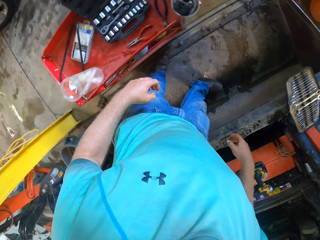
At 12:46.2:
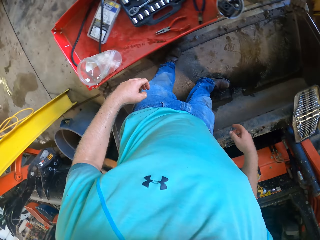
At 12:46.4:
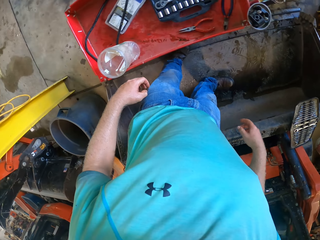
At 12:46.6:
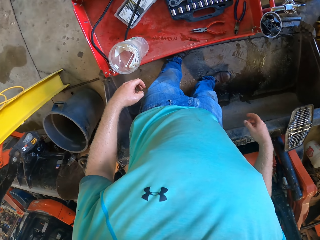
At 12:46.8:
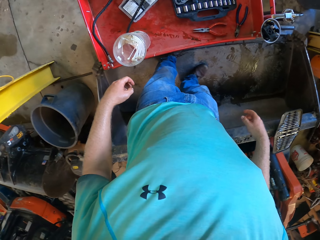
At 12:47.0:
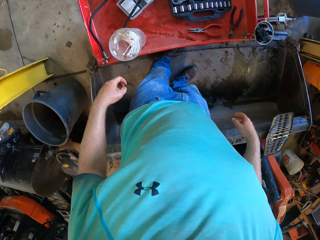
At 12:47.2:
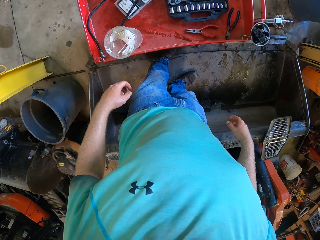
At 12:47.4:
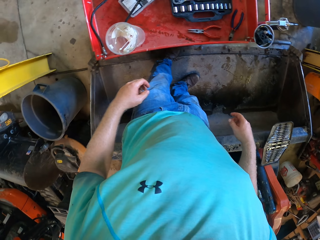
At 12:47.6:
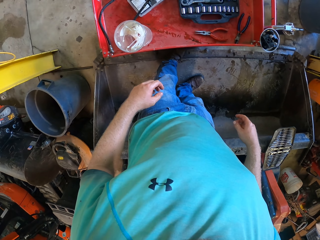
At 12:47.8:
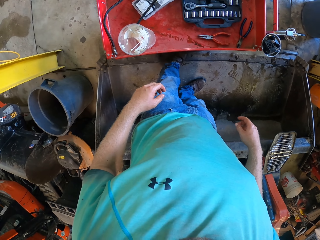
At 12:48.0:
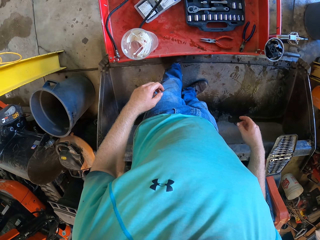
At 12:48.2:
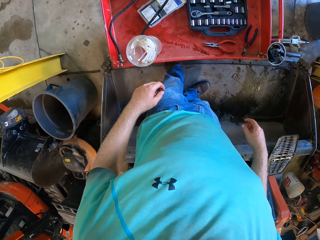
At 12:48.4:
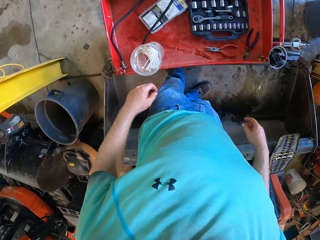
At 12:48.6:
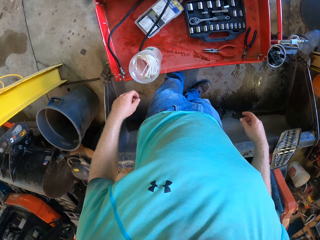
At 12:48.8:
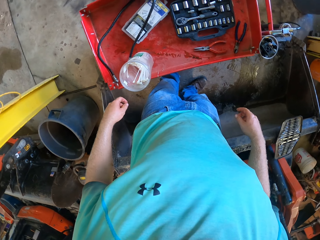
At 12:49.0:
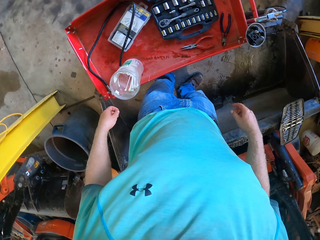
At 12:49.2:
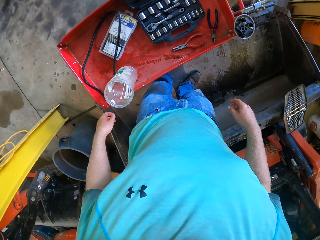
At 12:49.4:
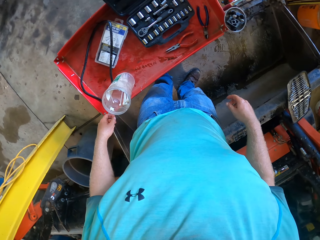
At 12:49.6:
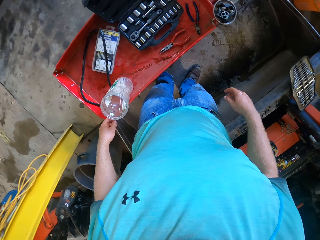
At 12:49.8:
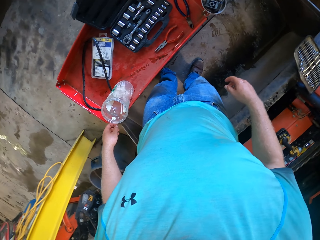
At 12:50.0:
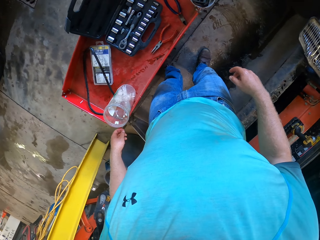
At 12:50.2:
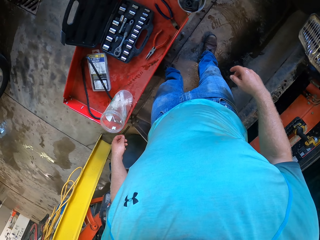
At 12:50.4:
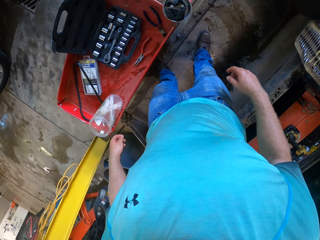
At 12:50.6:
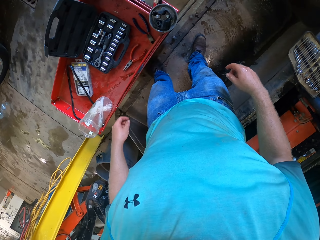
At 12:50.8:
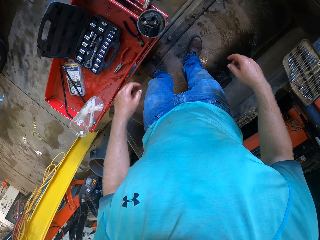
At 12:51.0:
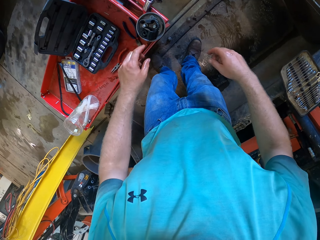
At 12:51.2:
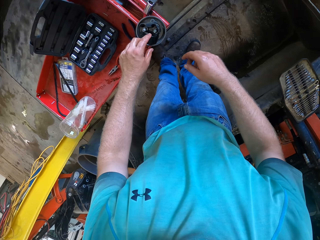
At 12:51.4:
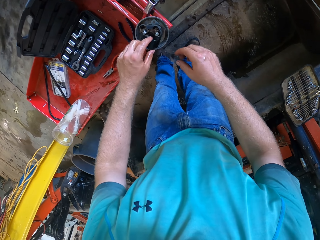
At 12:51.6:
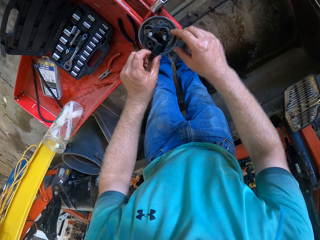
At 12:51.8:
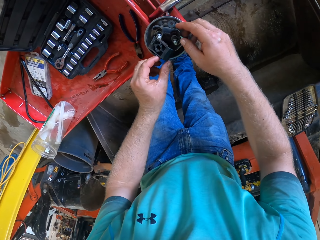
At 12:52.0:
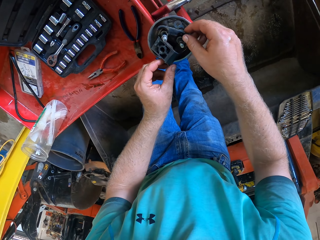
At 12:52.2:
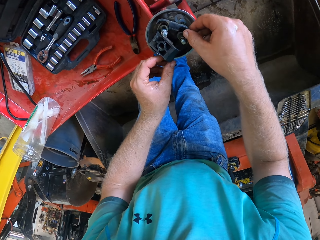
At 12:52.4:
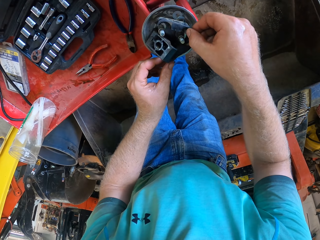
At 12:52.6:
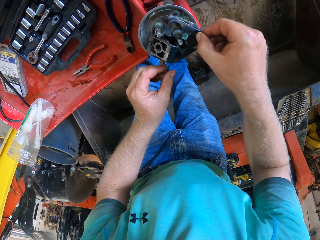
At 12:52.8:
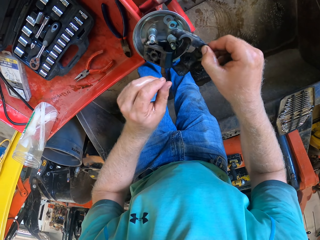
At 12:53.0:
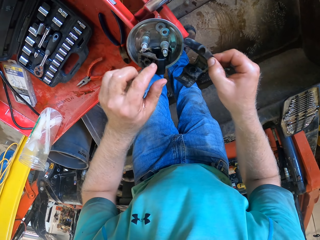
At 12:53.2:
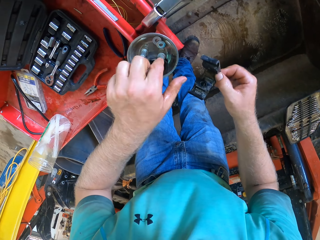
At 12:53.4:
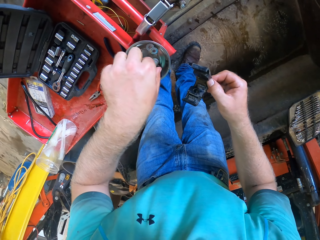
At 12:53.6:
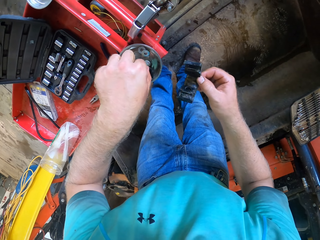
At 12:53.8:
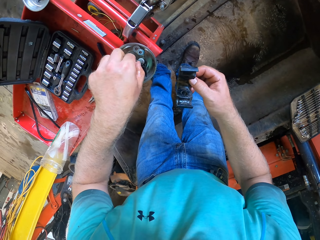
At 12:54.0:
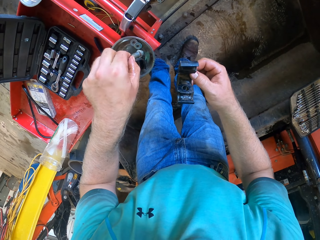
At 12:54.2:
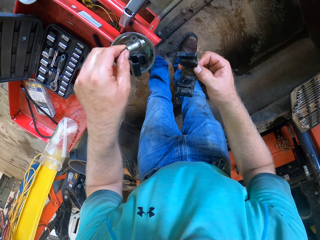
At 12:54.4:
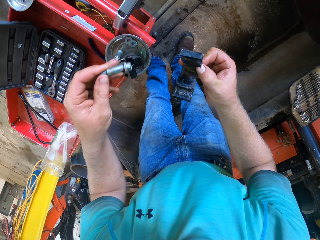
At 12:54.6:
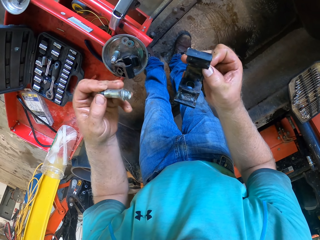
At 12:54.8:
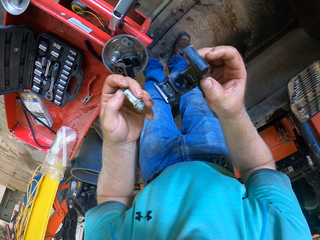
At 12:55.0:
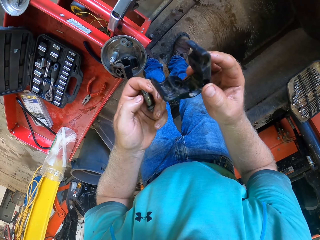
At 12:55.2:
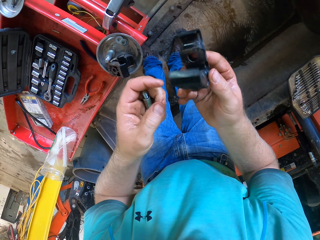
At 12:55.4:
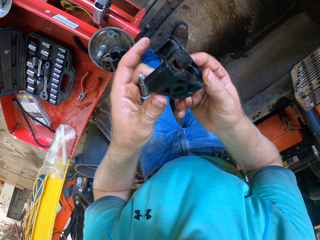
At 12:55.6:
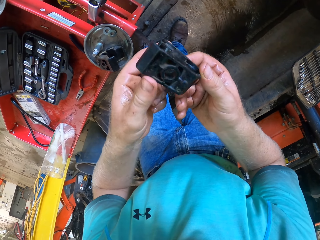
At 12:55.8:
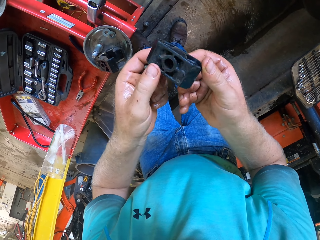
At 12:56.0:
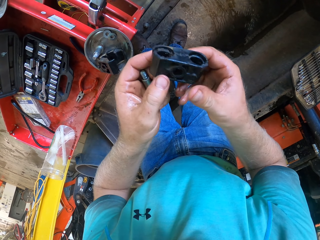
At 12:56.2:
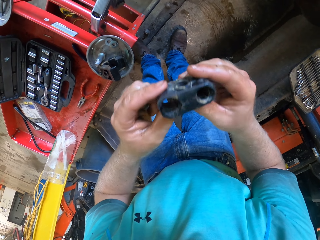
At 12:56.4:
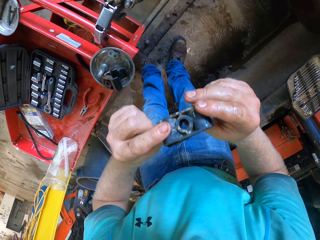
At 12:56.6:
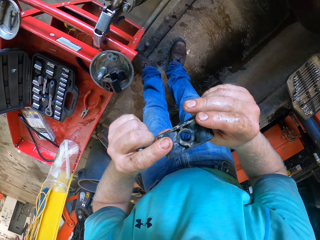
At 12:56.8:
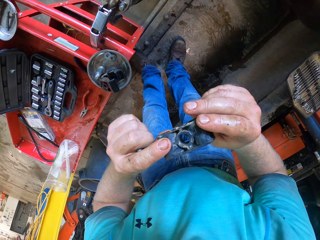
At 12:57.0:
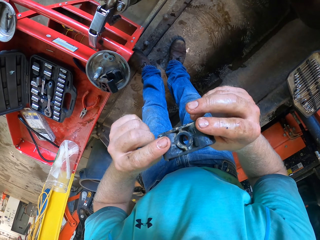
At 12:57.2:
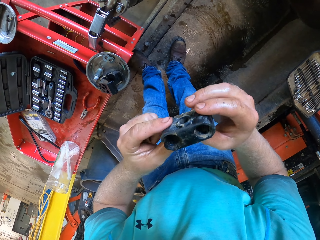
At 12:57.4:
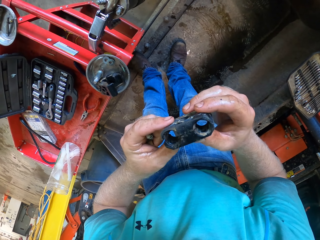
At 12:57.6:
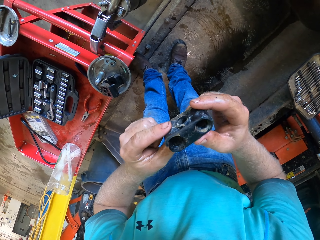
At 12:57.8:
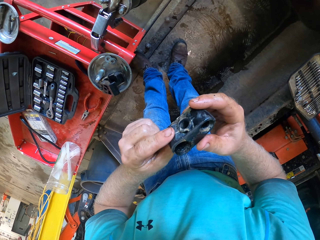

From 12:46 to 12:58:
The camera wearer looks around. He touches the plastic pipe holder. He picks the bearing or plastic pipe holder from a cup with his right hand. He picks a bolt from the cup with his left hand. He holds the bearing with both hands. He looks at the plastic pipe holder.

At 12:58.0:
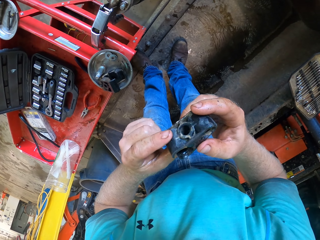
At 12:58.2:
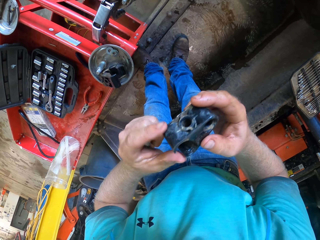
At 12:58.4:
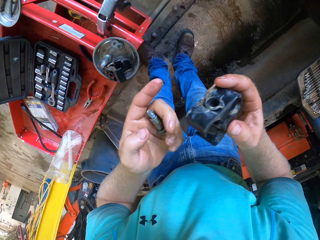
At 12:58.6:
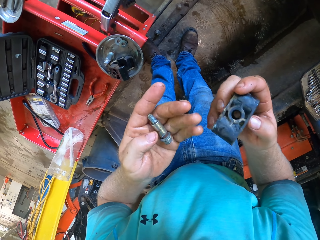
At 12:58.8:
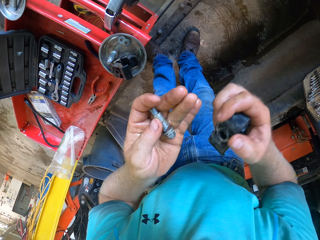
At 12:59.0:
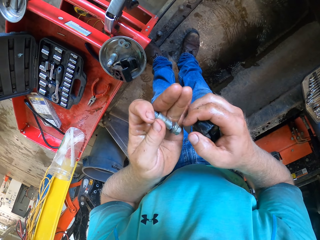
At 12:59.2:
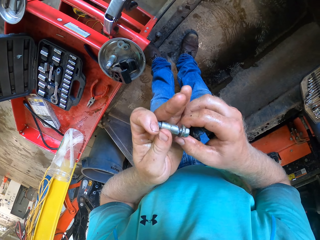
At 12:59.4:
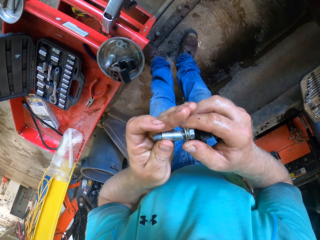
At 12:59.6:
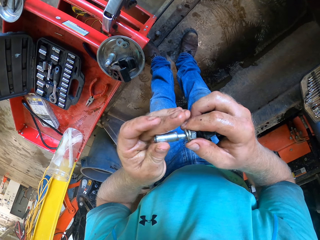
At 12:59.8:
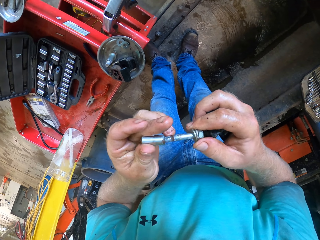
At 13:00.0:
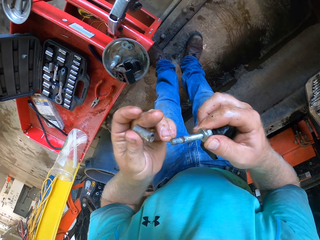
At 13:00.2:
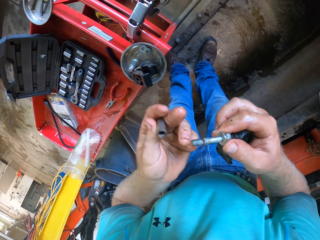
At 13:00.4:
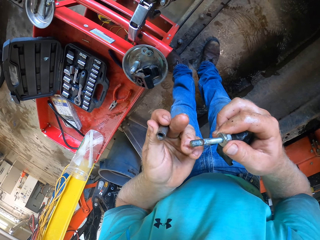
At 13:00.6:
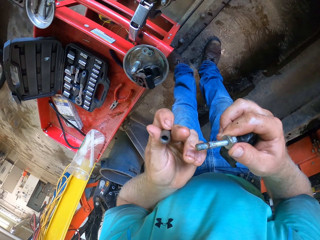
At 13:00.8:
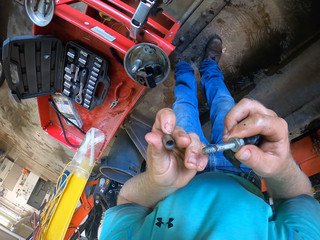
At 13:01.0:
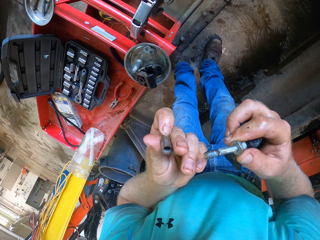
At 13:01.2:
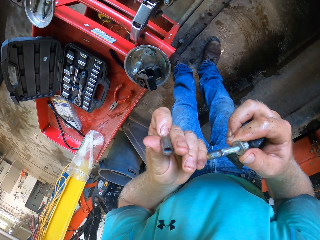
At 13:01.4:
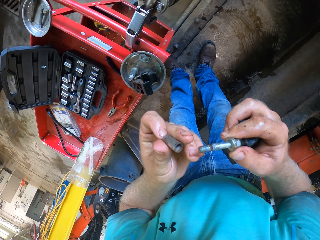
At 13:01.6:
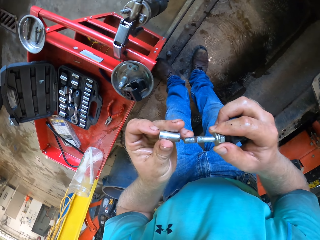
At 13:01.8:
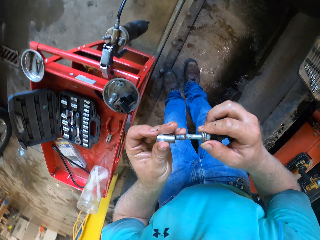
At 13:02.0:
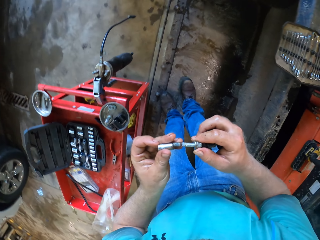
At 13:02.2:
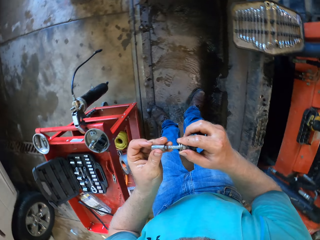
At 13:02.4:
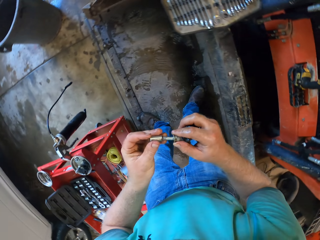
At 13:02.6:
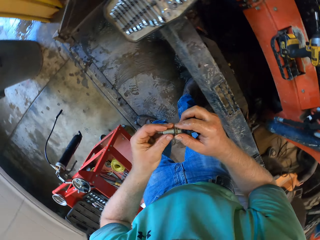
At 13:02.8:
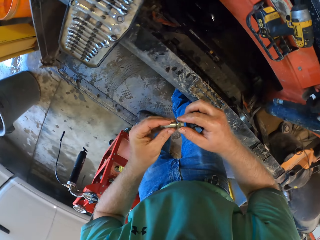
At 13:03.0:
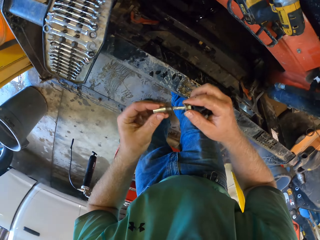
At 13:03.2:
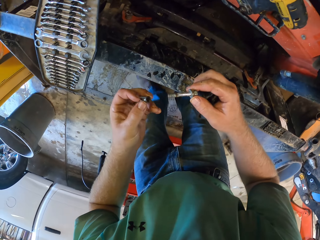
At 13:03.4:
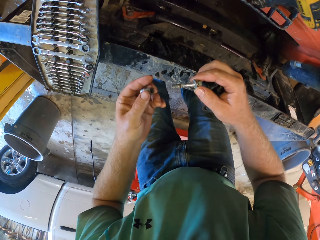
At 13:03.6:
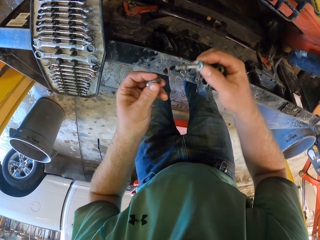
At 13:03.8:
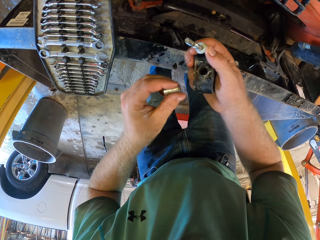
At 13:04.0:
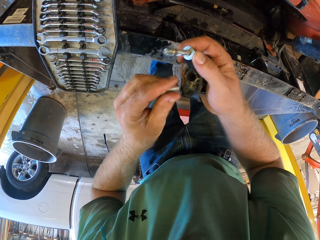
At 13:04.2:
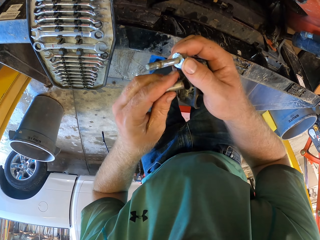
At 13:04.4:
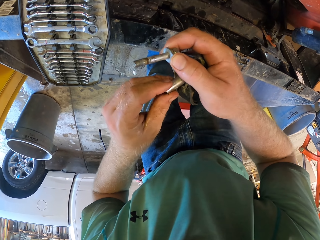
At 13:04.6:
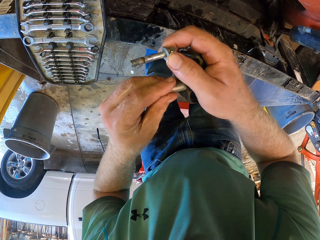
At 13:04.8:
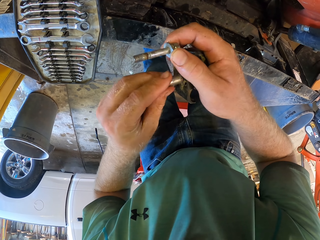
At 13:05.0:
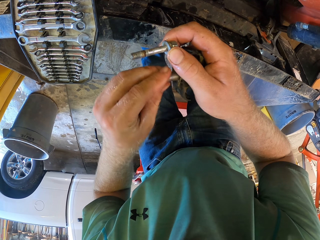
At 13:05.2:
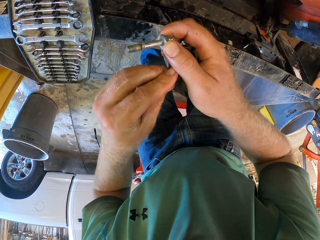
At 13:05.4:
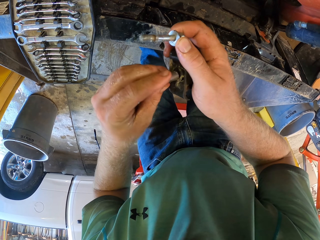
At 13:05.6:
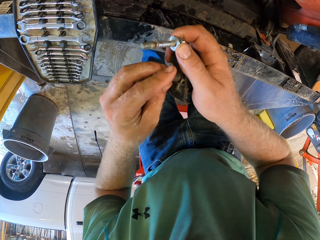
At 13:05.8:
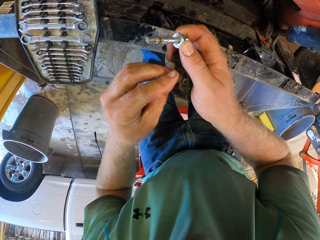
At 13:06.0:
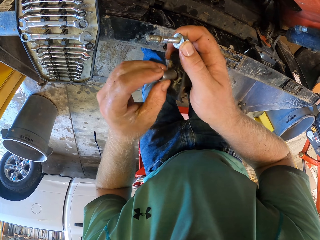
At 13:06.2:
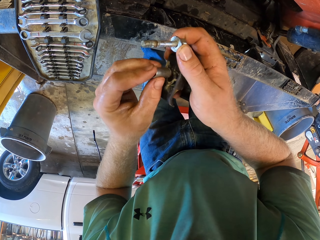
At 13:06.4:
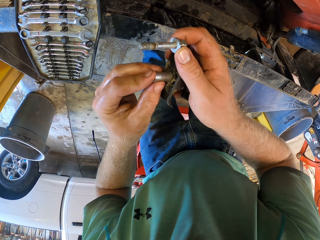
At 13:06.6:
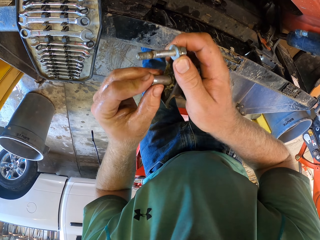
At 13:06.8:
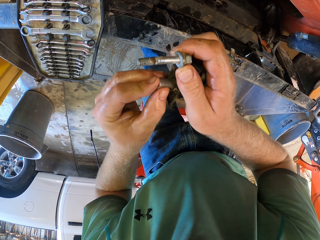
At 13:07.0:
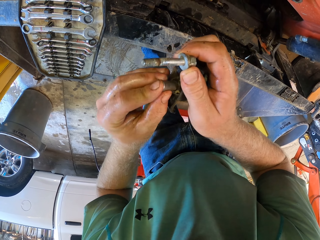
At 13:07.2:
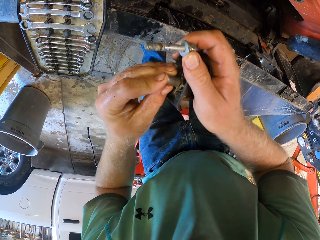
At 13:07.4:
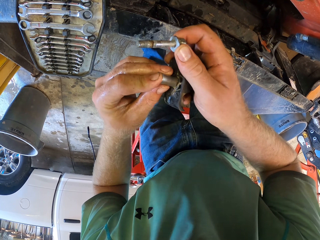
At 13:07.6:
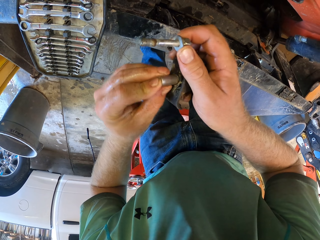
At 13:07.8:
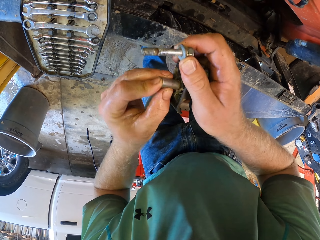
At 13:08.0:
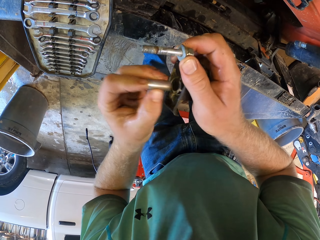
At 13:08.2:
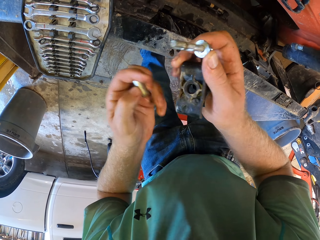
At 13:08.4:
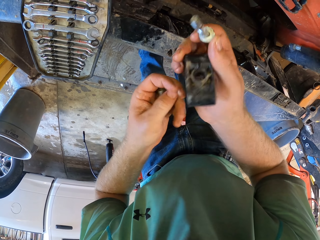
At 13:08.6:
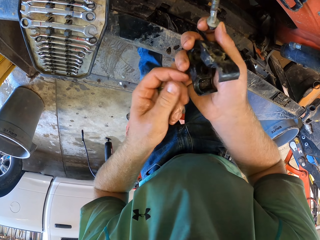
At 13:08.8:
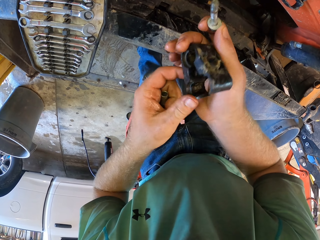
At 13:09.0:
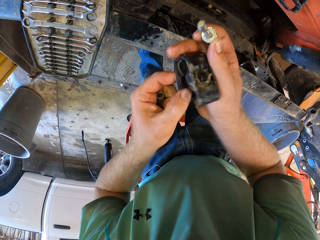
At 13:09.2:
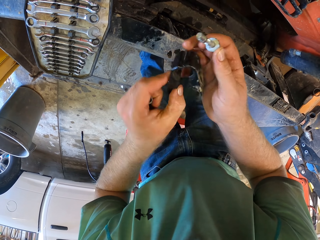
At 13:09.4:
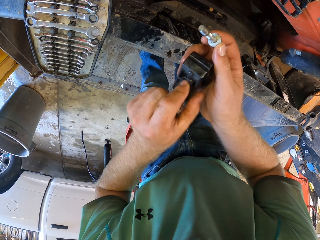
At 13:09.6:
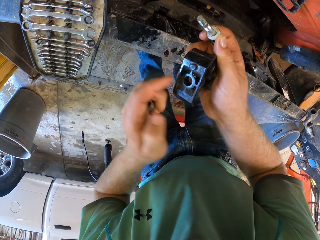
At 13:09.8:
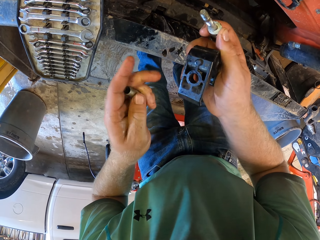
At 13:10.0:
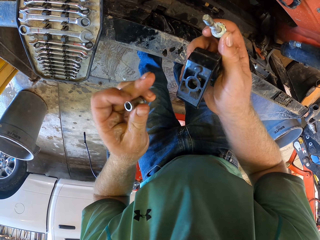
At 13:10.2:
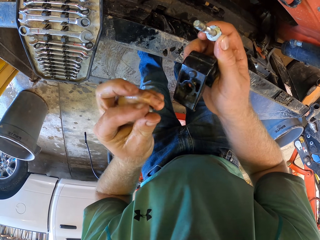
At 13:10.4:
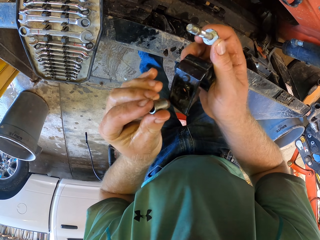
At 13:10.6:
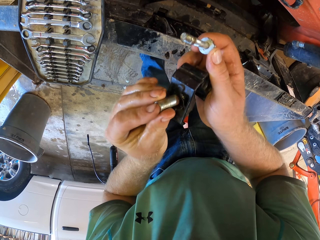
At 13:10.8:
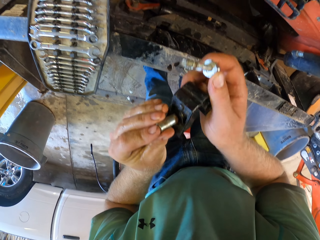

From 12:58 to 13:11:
The camera wearer drops his left hand from the bearing. He holds the bolt with both hands. He looks at the bolt in the hand. He removes a spacer or steel from the bolt with his left hand. He holds the bolt with his right hand. He looks at the steel in the hand. He places the spacer on the bolt with his left hand. He removes the spacer from the bolt with his left hand. He places the spacer against the bearing with his left hand. He turns the plastic pipe holder in the hand. He holds the bearing with both hands.
